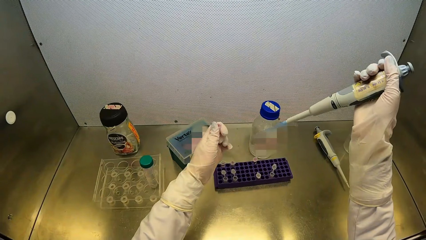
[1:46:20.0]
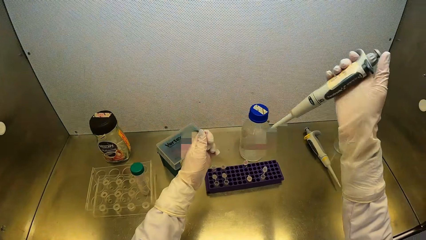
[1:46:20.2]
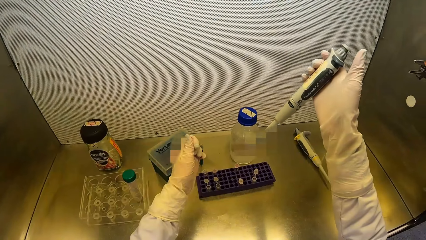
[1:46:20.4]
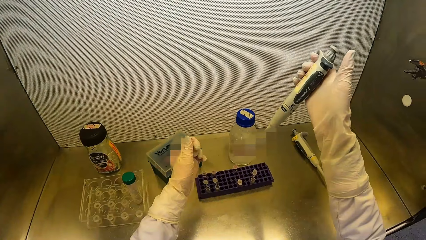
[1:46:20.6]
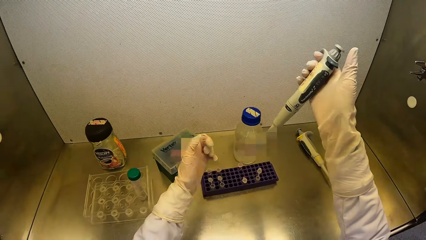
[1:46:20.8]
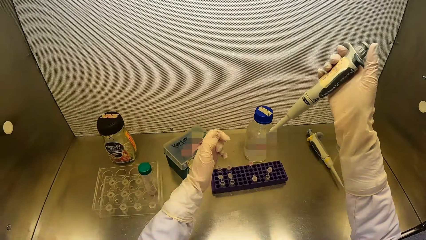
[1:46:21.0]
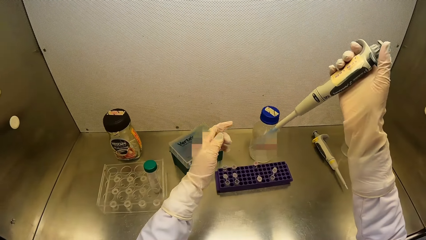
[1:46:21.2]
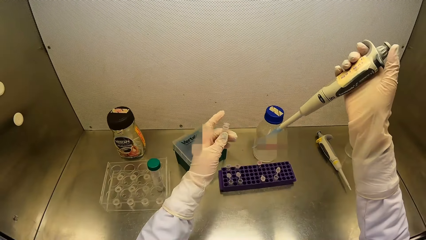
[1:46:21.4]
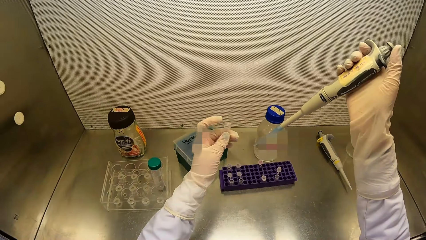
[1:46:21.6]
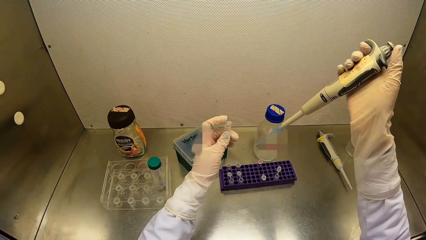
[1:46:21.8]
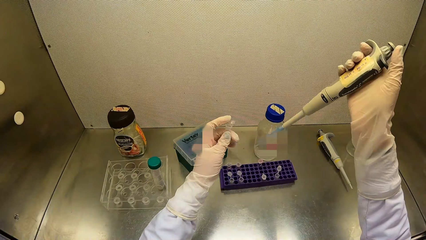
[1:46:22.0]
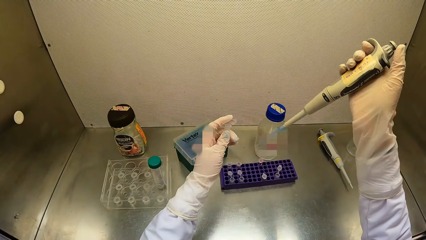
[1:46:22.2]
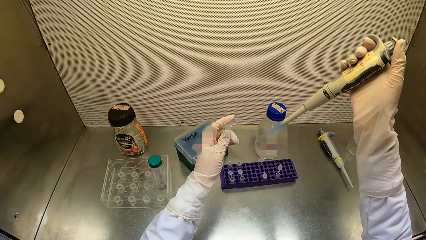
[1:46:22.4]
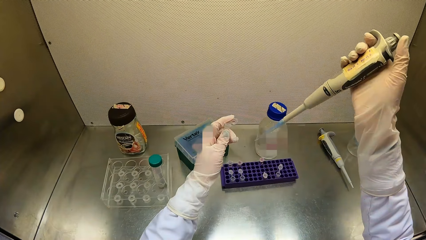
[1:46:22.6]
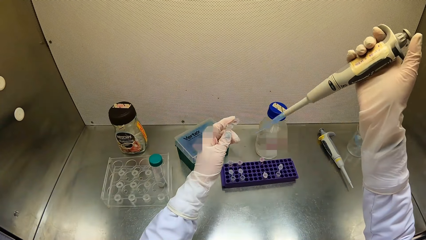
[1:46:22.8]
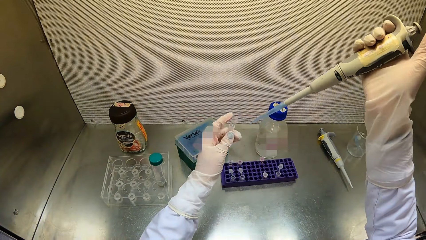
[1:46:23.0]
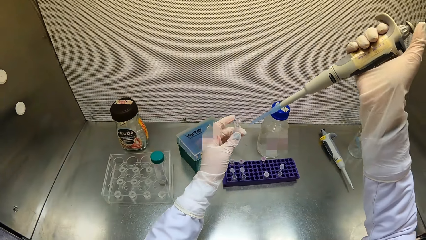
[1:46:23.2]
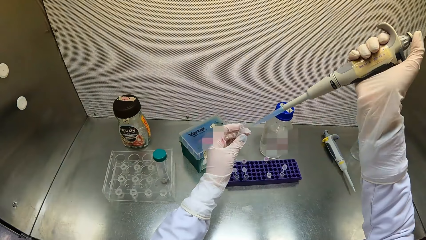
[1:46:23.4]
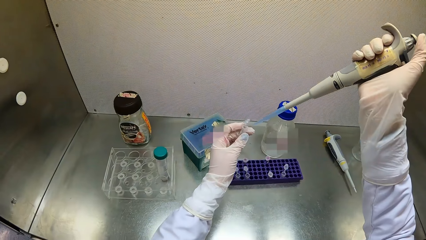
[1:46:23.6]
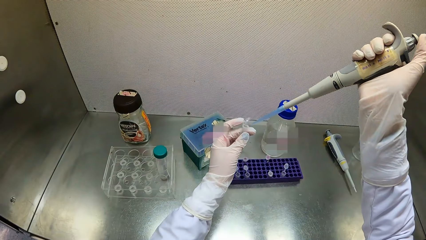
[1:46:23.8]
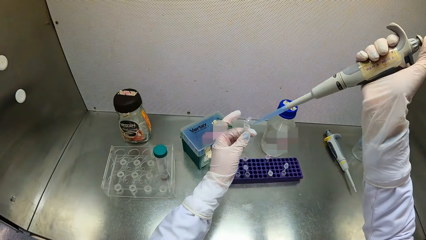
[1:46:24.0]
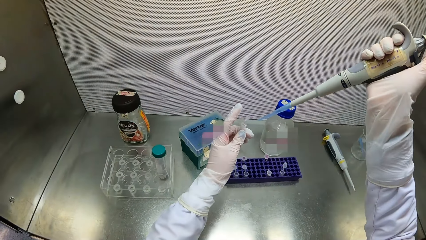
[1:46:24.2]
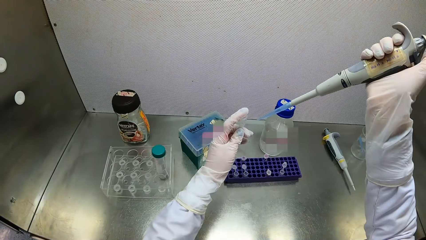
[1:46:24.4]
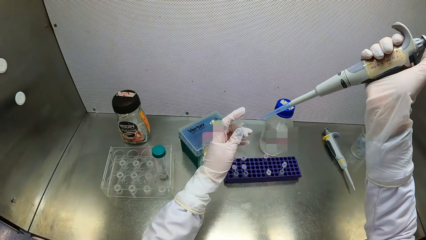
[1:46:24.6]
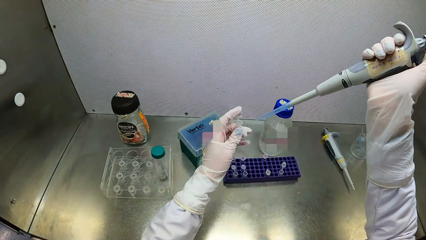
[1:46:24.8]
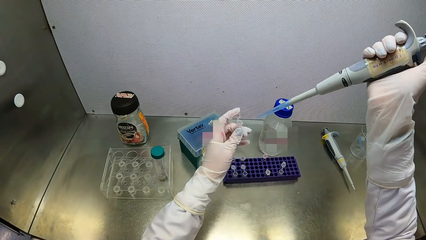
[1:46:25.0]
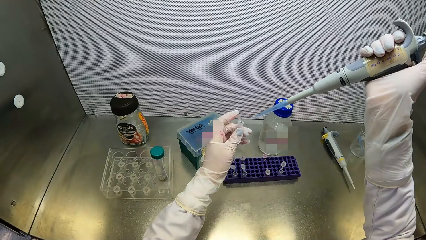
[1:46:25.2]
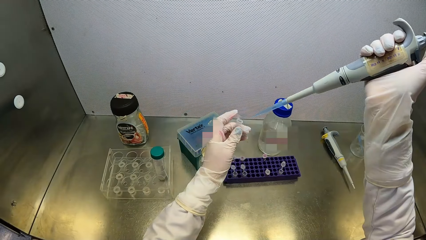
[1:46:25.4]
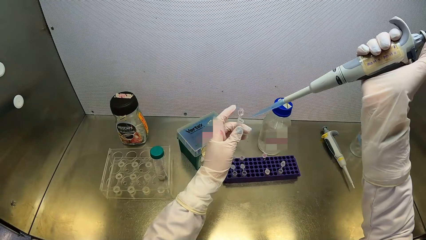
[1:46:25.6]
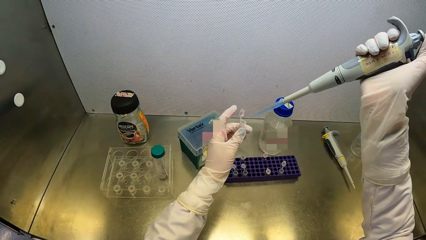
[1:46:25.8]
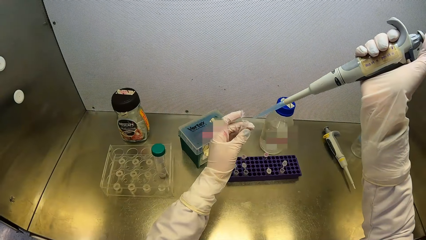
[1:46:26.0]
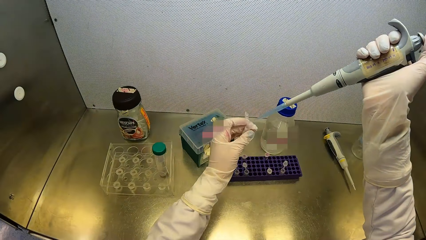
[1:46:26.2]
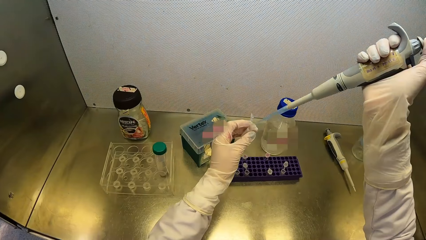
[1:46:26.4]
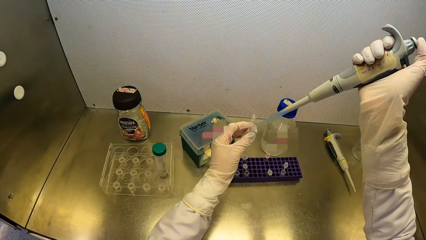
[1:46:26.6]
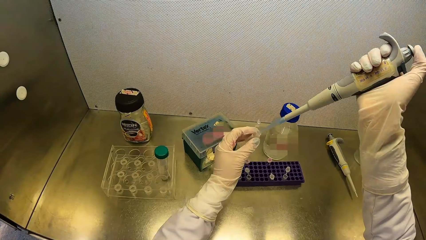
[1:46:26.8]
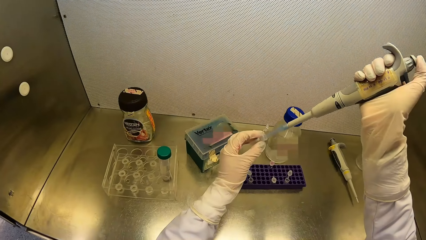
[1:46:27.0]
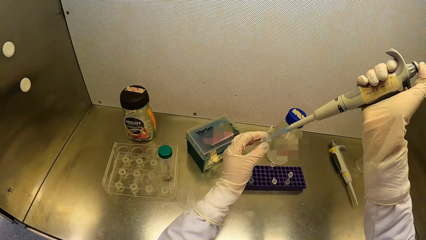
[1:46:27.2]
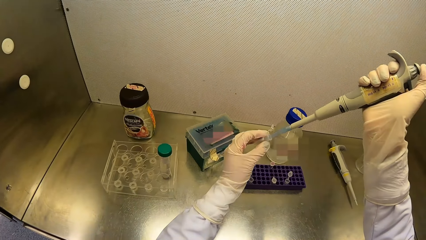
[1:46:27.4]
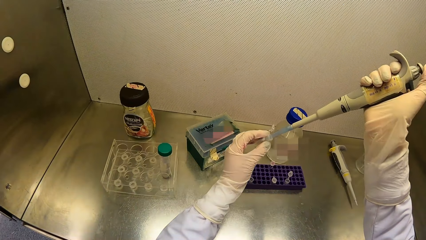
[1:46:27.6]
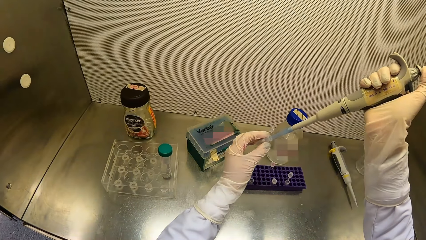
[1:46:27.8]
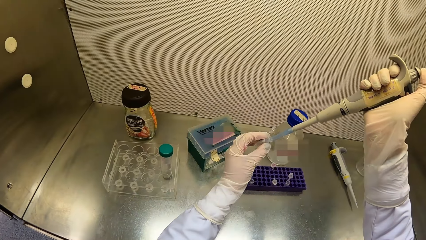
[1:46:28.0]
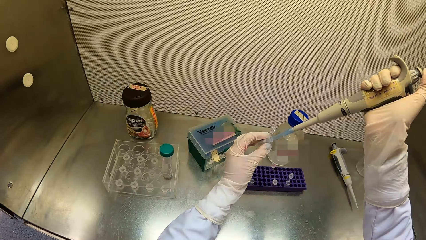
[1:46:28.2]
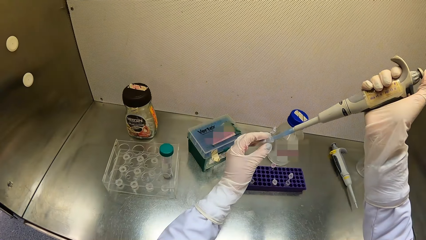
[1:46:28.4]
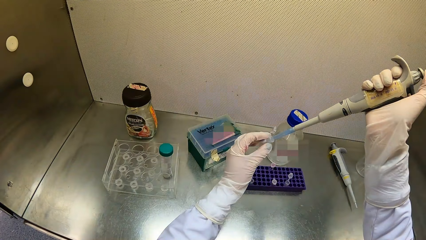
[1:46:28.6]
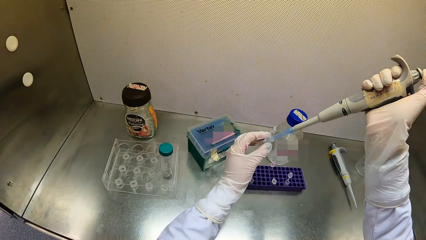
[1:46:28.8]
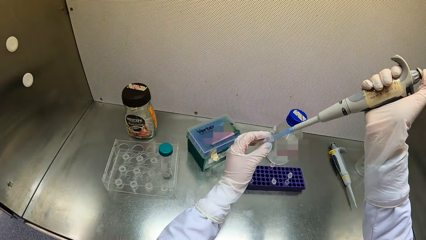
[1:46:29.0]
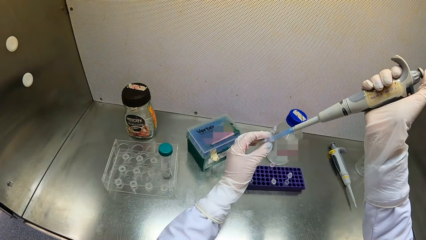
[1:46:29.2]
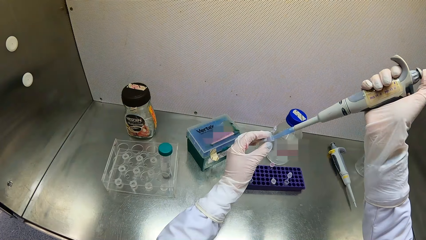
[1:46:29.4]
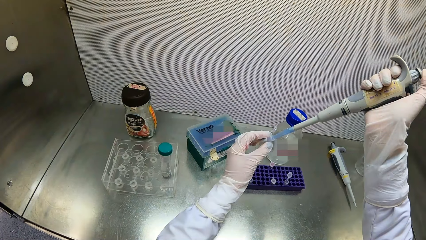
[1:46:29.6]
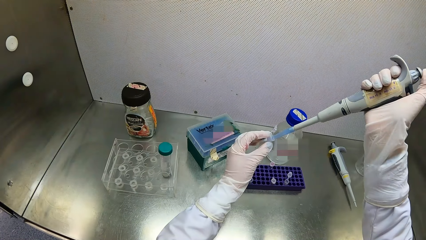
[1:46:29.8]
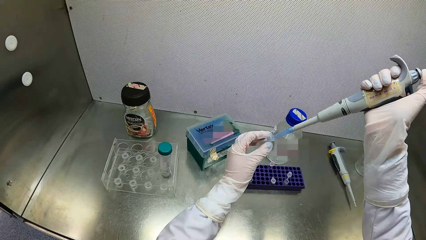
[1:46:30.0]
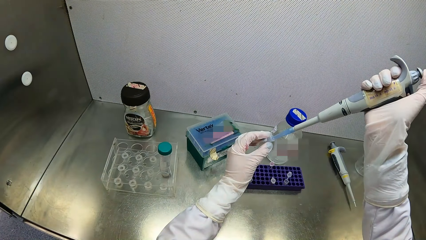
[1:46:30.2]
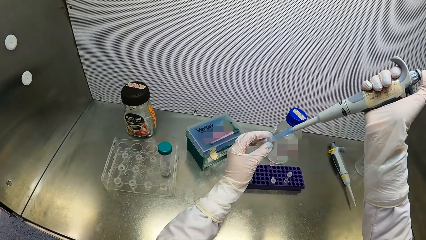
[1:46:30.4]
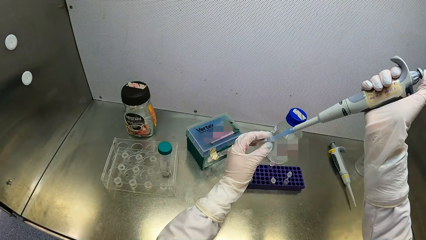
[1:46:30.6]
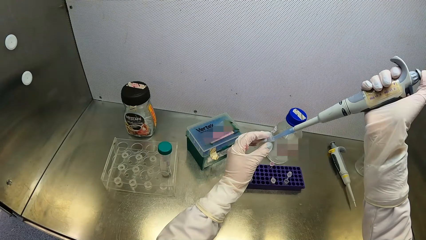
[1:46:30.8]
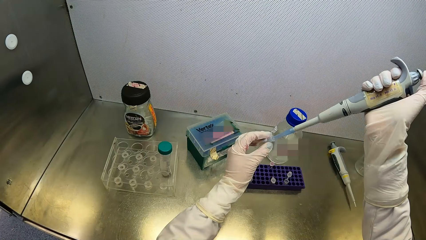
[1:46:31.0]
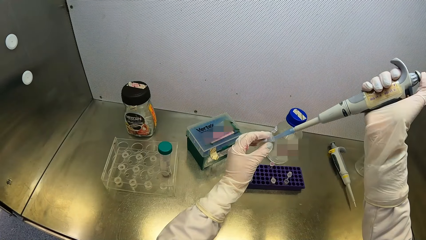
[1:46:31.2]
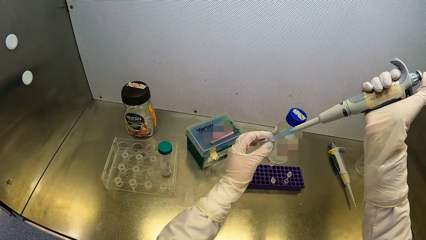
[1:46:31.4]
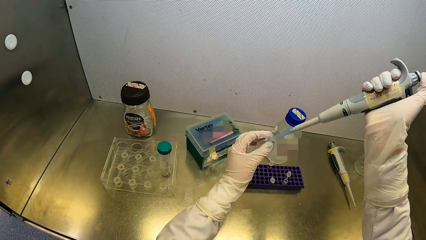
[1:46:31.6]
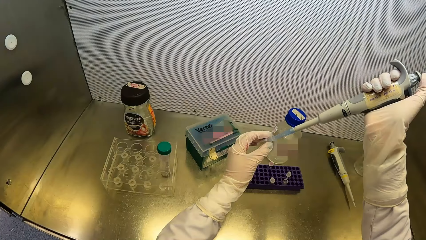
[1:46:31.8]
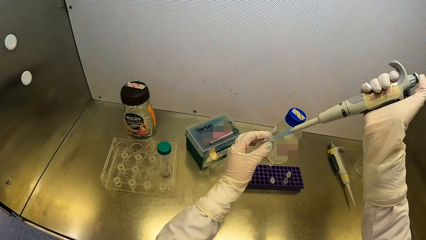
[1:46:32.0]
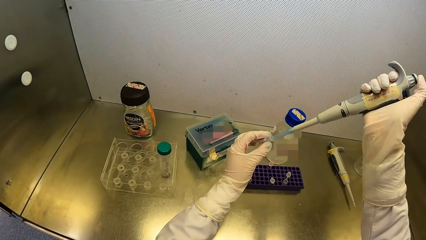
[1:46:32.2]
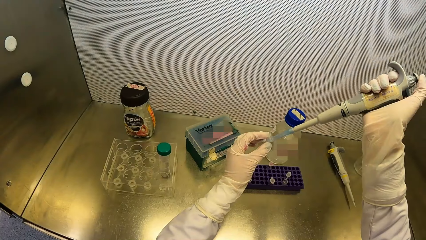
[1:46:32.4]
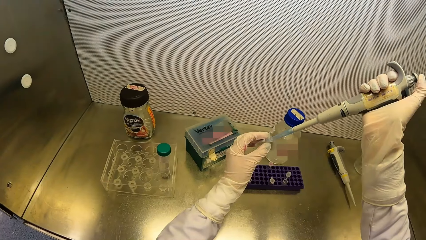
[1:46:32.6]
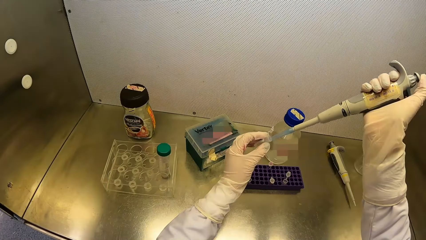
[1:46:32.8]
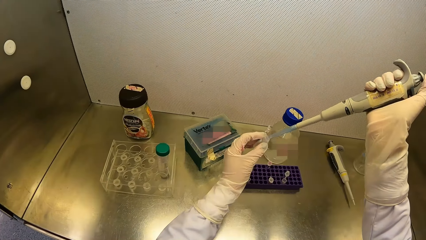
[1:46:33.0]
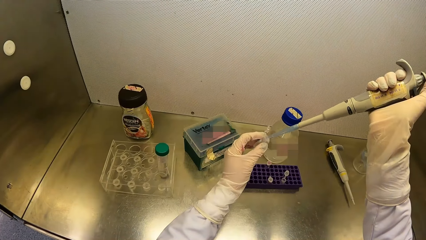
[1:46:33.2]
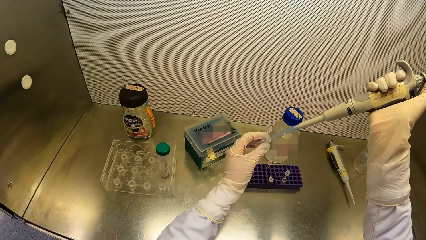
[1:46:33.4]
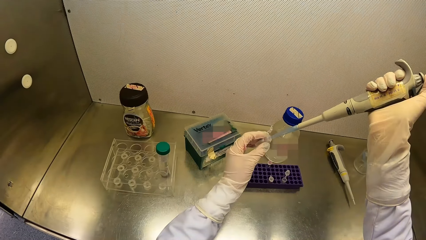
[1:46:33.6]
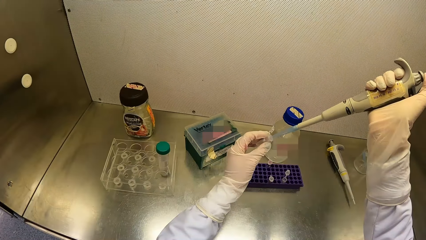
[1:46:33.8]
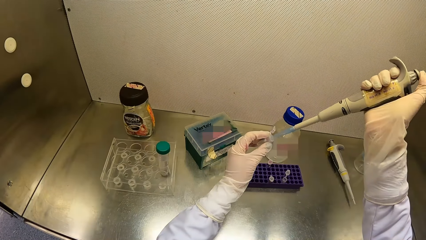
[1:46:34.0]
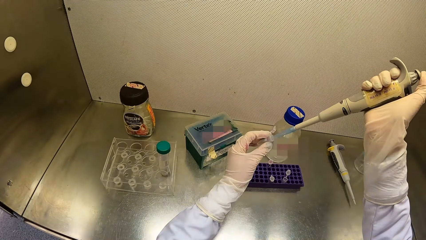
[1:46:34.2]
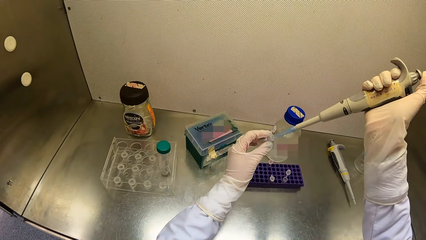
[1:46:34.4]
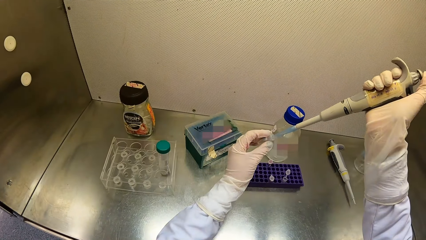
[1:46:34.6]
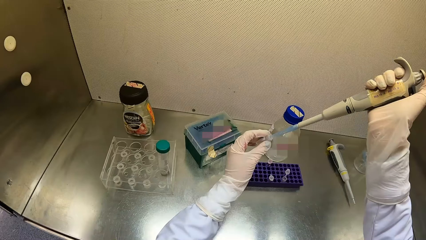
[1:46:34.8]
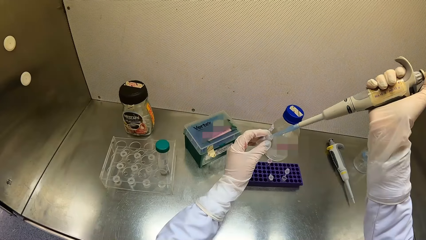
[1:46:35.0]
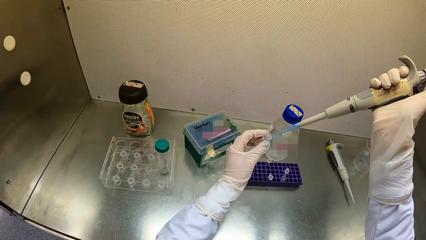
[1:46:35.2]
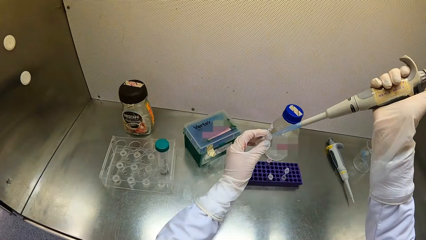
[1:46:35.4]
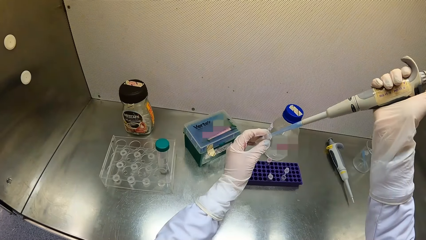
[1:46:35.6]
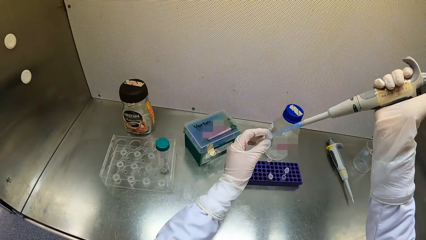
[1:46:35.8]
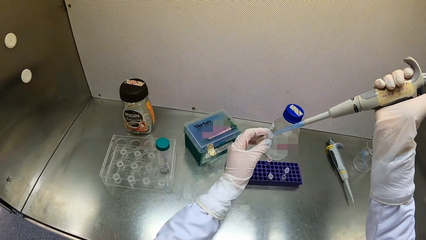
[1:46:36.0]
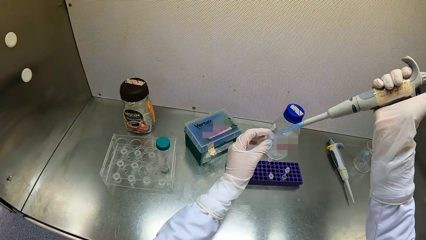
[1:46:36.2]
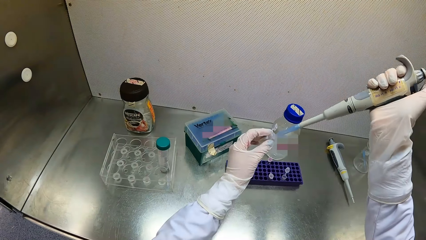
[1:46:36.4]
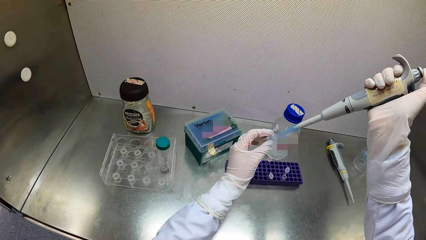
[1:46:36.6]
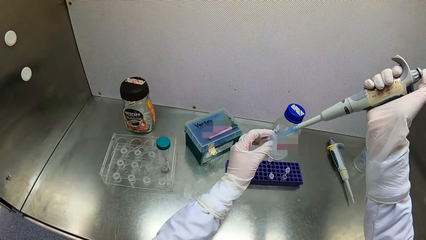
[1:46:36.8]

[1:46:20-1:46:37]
The camera wearer opens the vial or tube in her left hand. She transports the liquid to the tube with the pipette. She injects polypropylene chemical in the micropipette in her right hand in the vial in her left hand.
